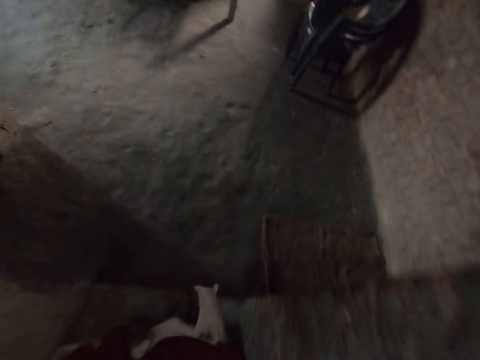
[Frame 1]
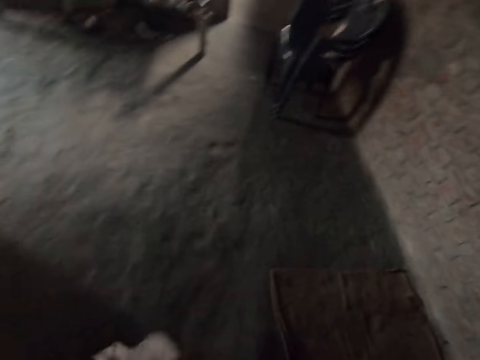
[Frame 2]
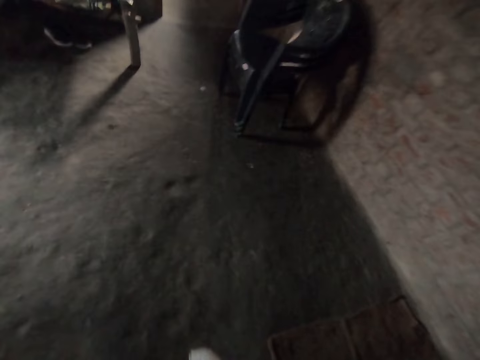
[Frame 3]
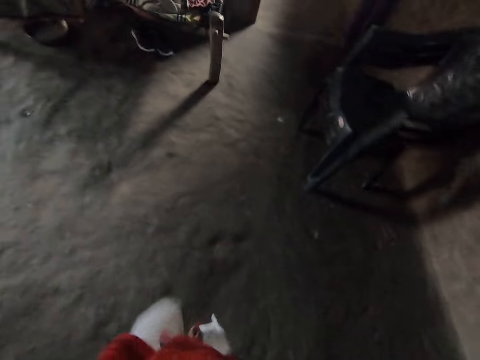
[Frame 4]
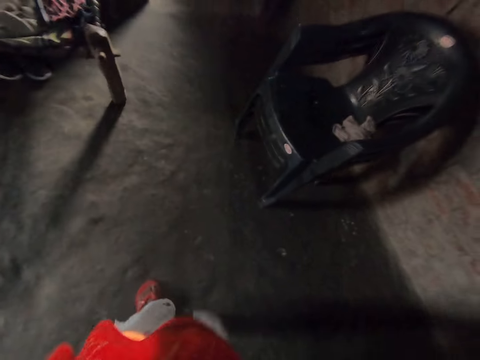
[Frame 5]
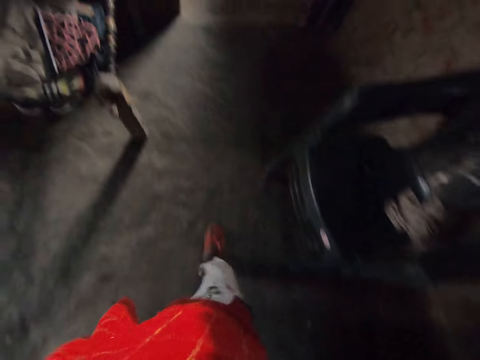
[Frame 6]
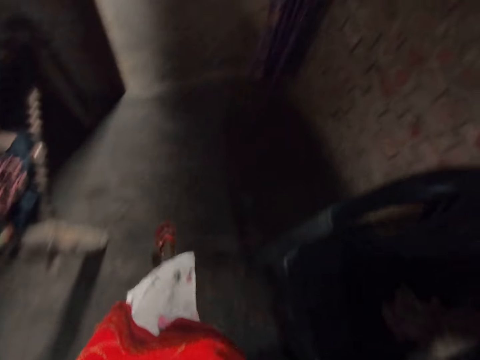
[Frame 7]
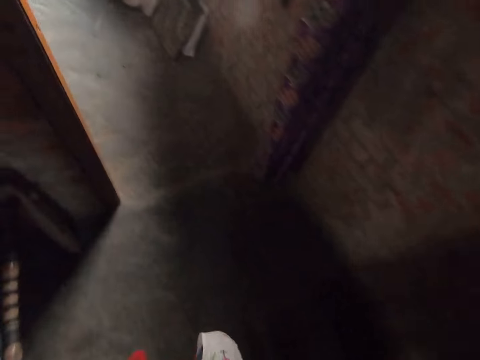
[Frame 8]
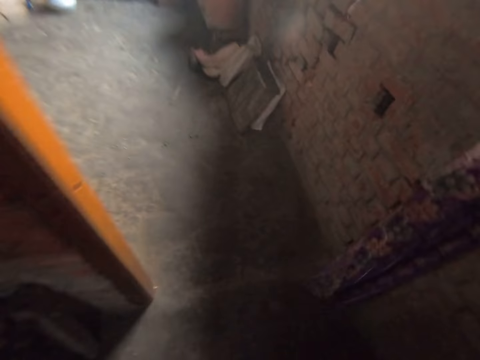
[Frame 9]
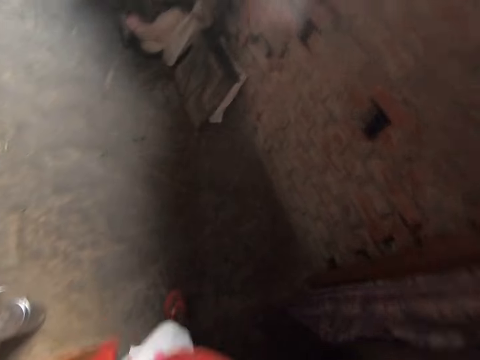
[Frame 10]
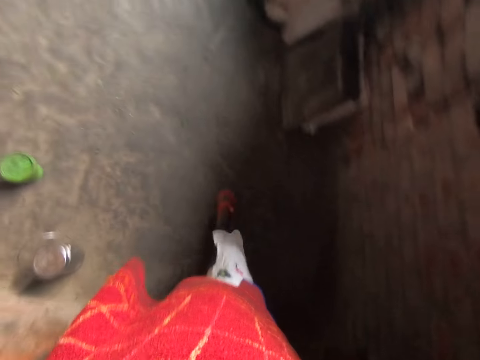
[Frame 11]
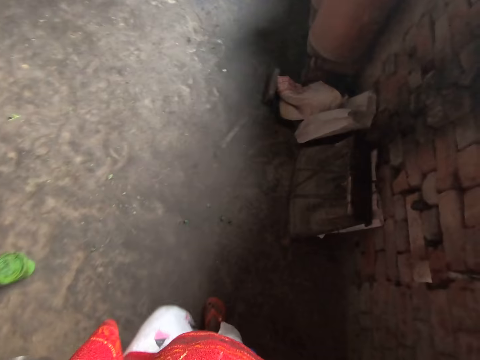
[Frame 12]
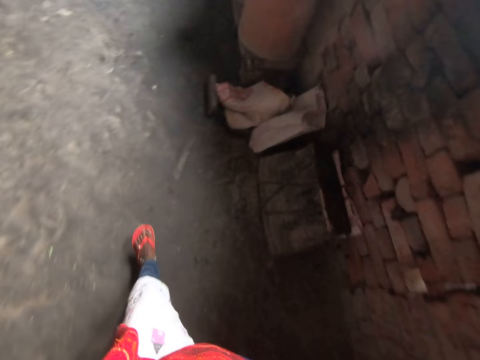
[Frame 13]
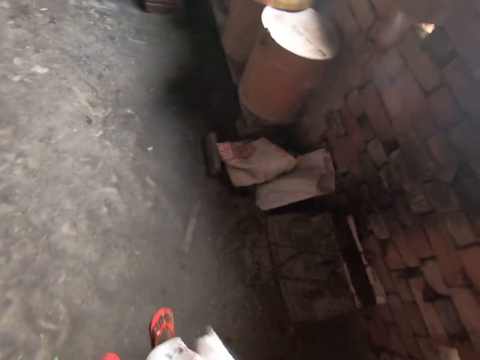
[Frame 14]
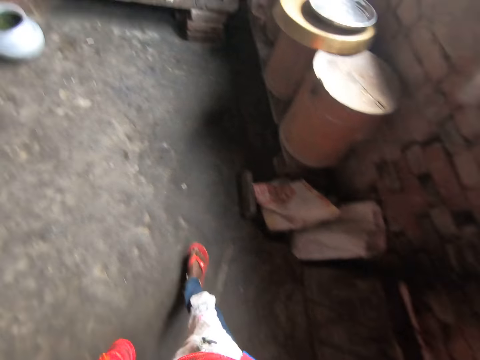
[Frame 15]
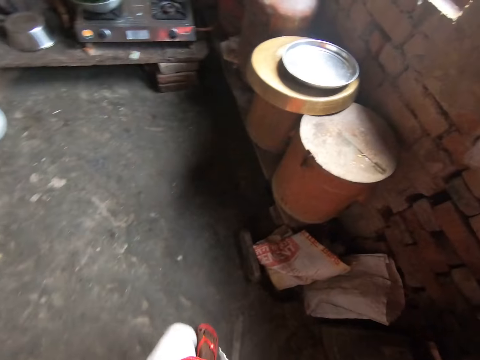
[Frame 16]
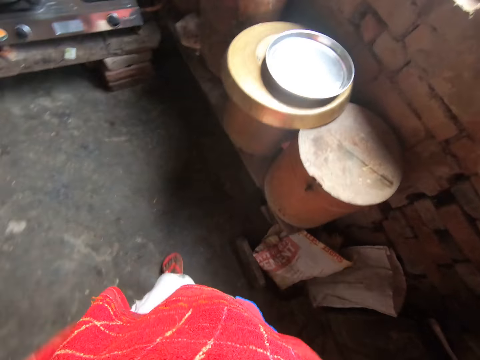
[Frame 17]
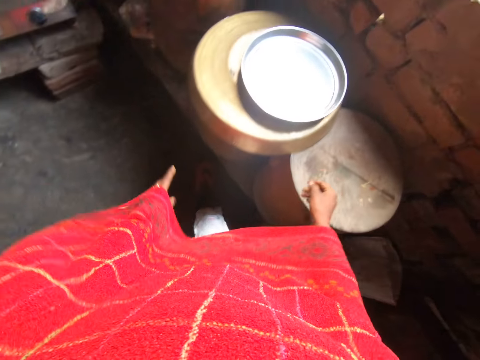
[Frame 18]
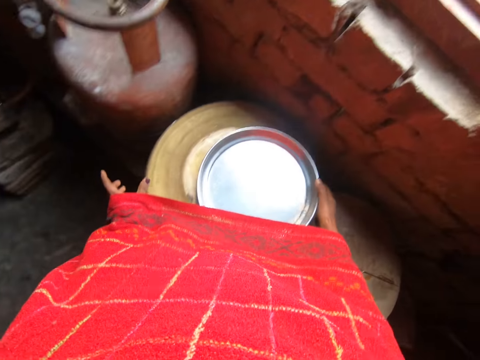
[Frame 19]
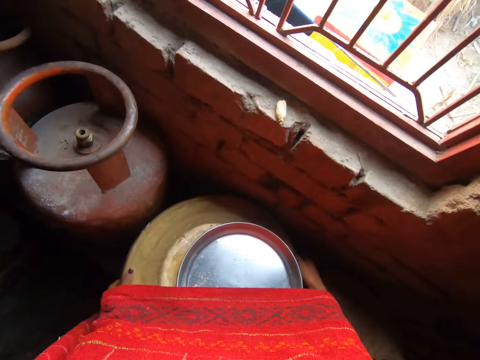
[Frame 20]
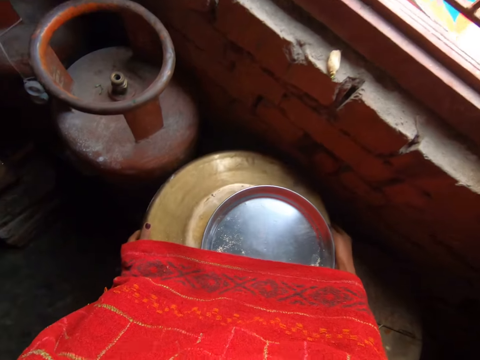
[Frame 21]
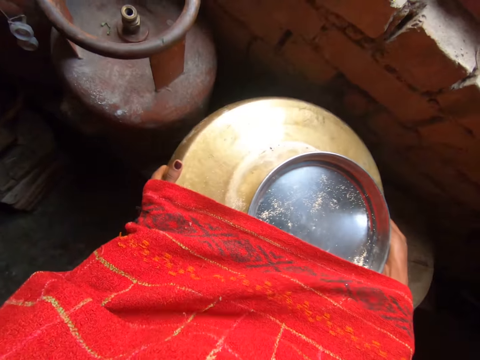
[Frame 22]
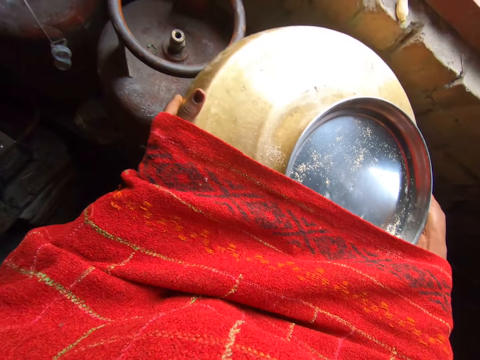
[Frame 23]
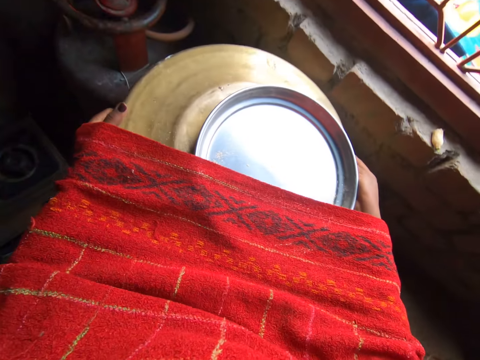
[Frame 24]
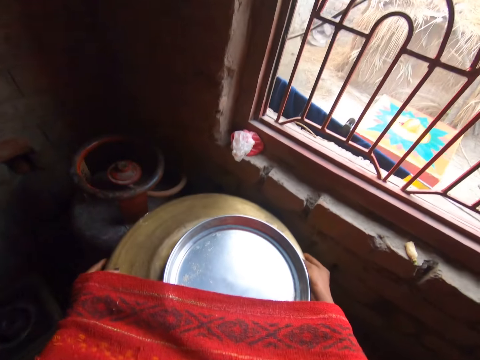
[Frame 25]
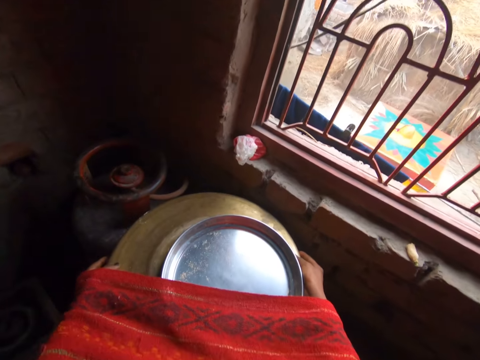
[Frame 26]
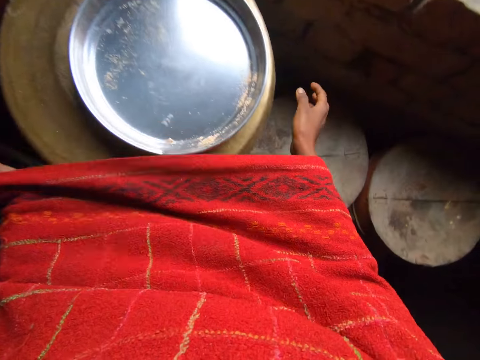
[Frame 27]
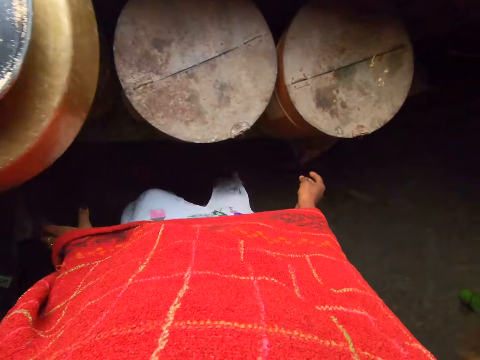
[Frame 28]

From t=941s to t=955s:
The camera wearer walks into the kitchen. They pick up the big golden cover with both hands. They drop the big golden cover on the gas cylinder with both hands.

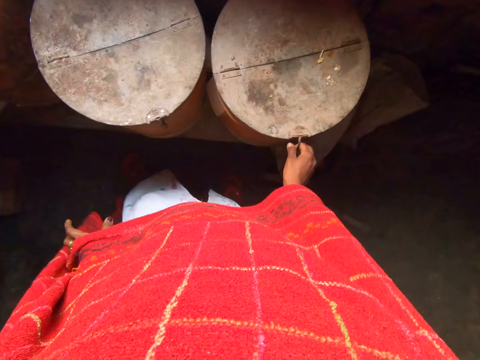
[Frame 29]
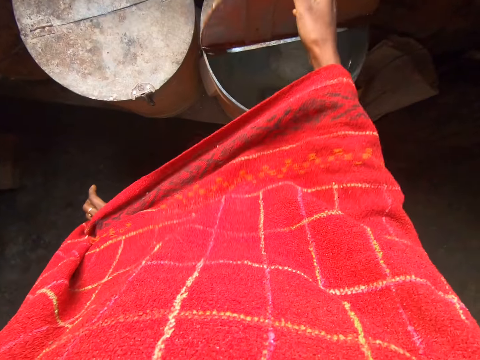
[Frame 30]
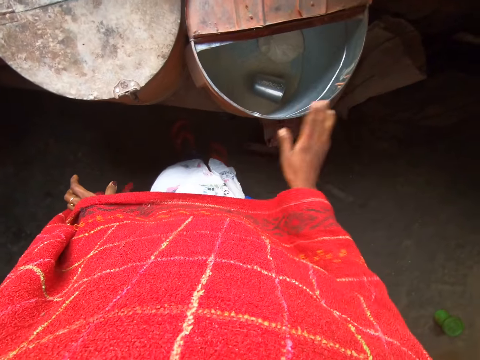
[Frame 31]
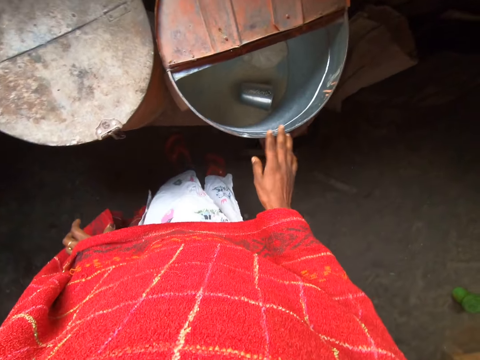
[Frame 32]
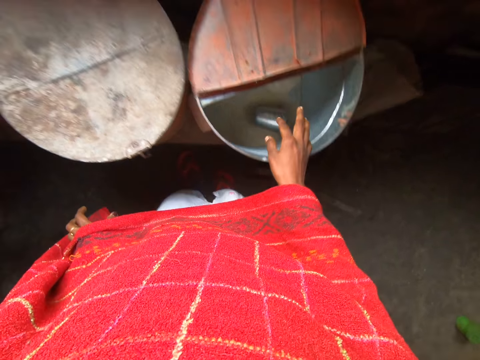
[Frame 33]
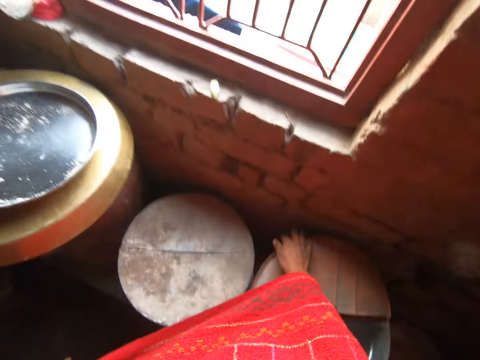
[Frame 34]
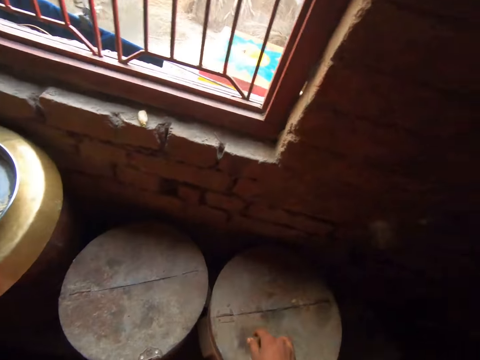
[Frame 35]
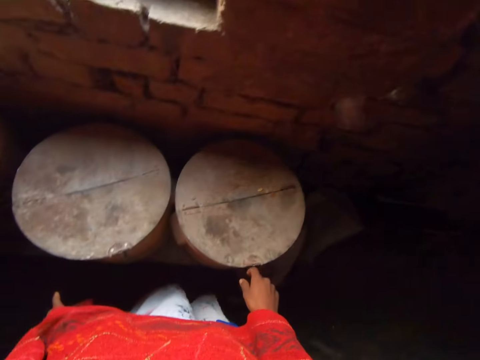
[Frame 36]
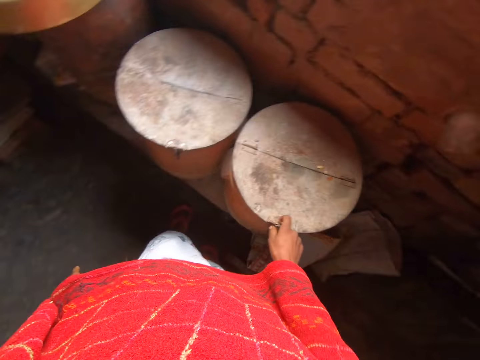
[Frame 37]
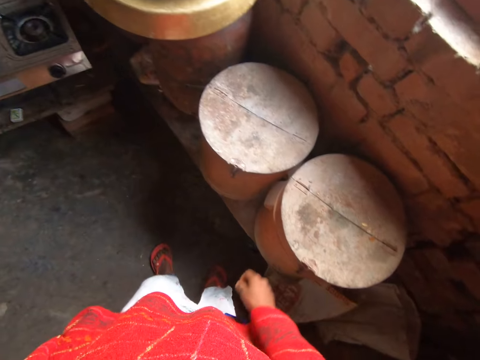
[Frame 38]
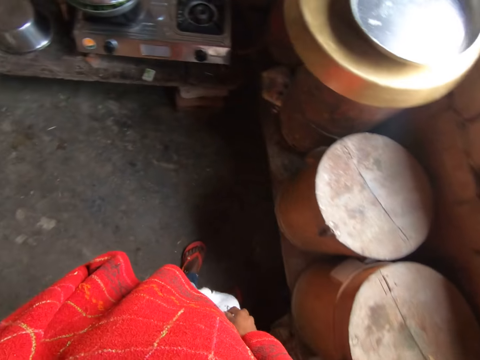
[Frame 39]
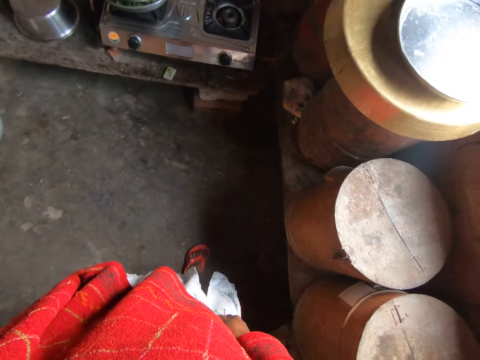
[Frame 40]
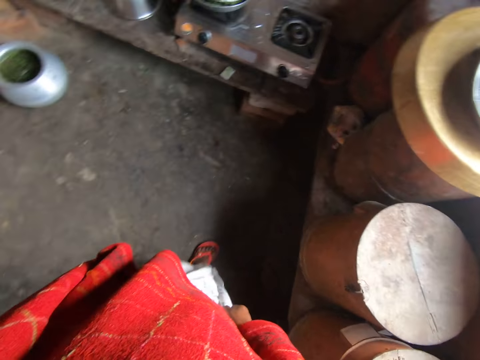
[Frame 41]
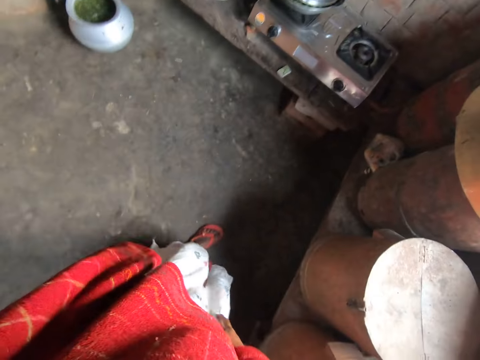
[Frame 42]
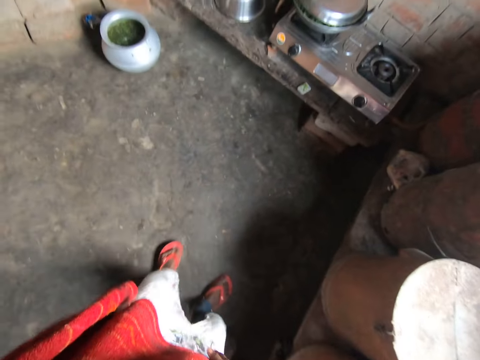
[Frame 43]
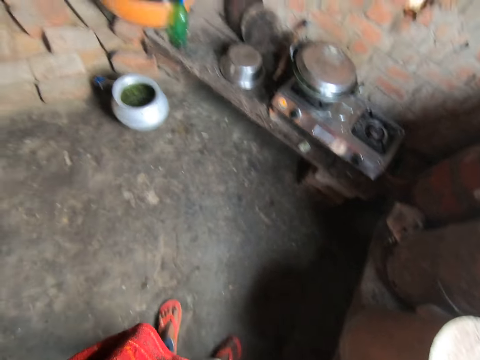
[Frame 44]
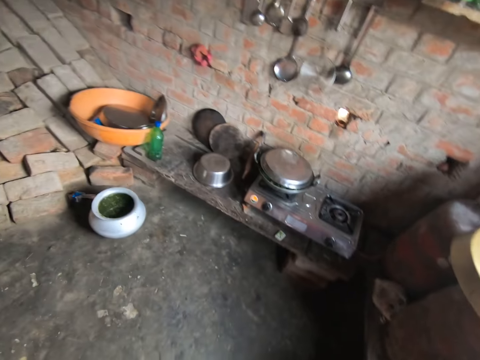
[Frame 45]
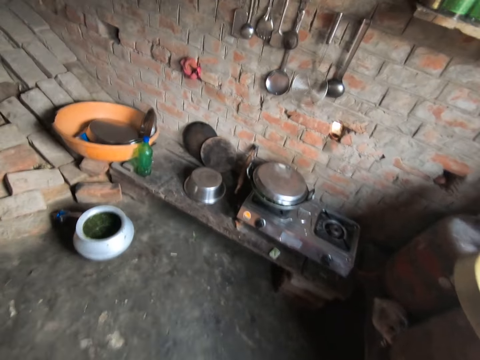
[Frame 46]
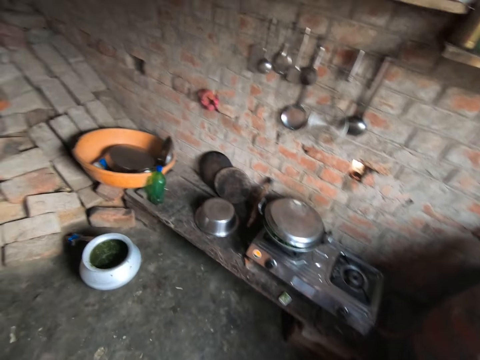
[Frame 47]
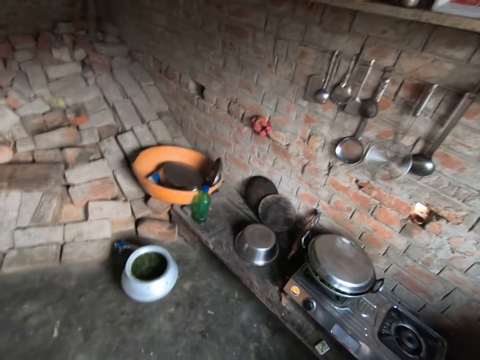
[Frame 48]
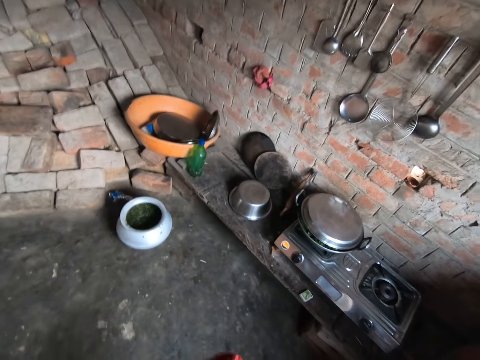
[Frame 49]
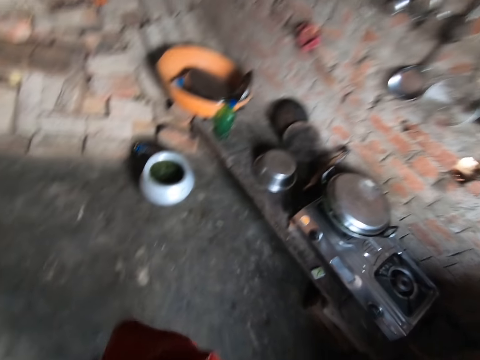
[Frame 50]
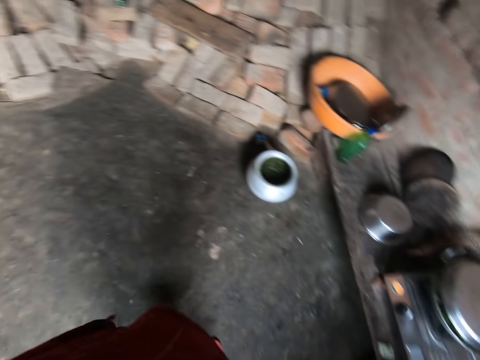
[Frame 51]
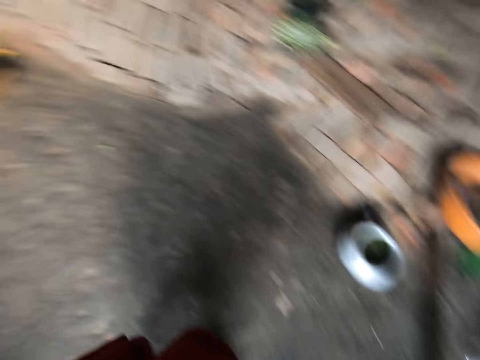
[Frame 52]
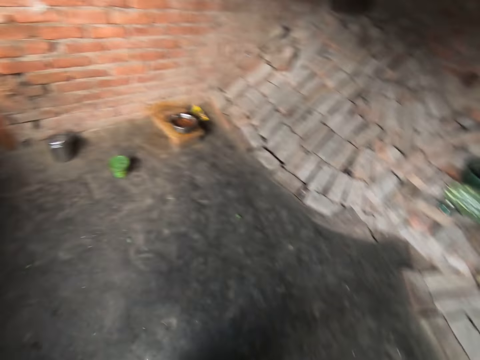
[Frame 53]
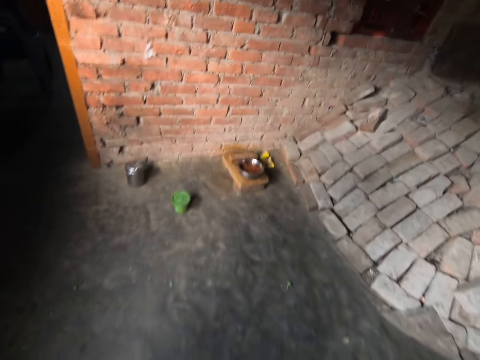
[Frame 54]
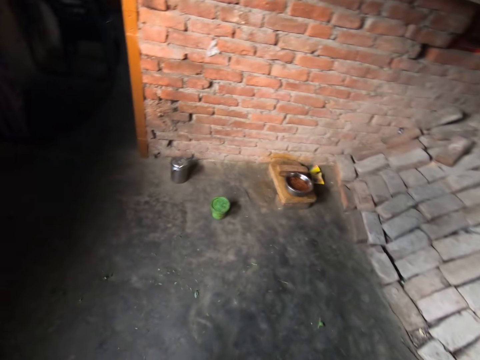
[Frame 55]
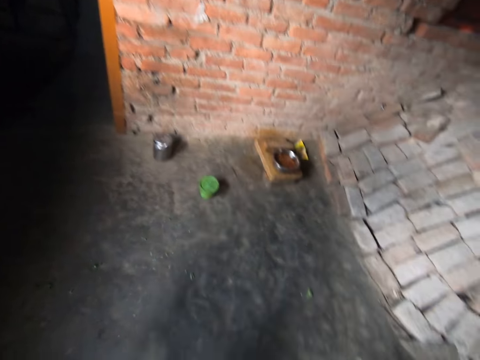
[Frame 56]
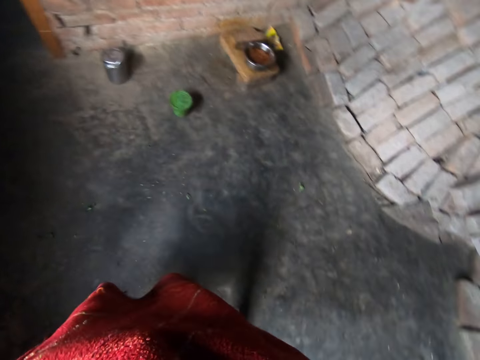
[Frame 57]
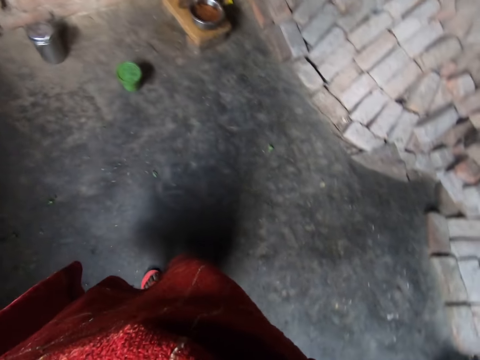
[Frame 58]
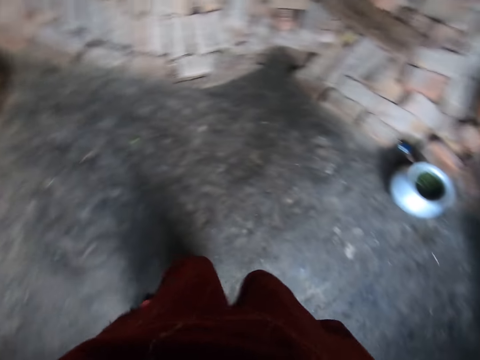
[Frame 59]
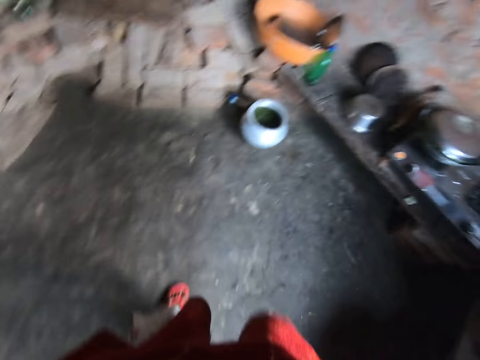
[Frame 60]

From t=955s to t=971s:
The camera wearer opens the lid of the wooden bucket with the right hand. They tap the rim of the wooden bucket with the right hand. They close the lid of the wooden bucket with the right hand. They look around.
